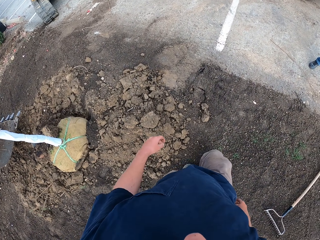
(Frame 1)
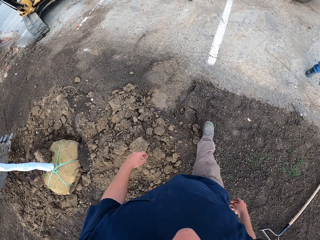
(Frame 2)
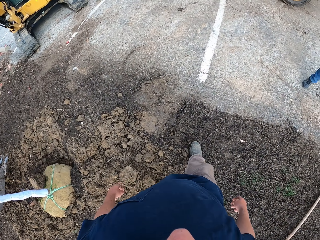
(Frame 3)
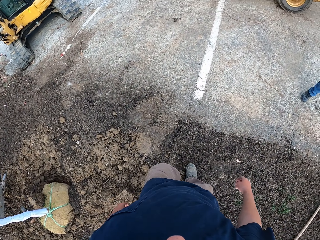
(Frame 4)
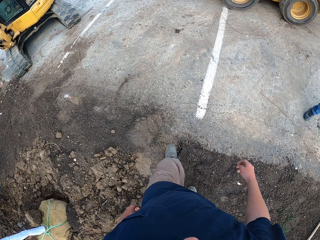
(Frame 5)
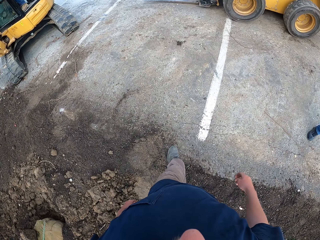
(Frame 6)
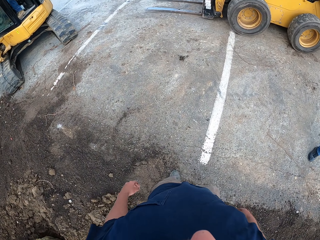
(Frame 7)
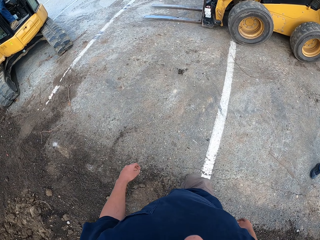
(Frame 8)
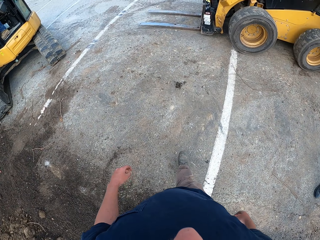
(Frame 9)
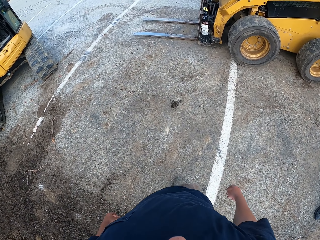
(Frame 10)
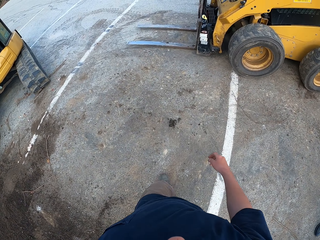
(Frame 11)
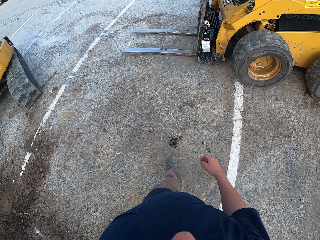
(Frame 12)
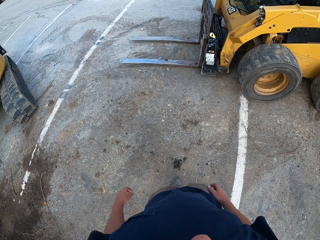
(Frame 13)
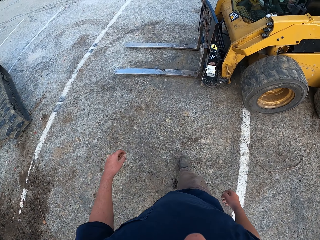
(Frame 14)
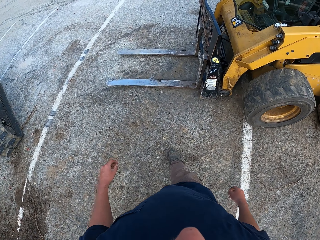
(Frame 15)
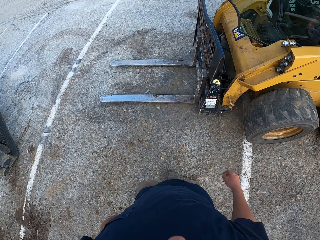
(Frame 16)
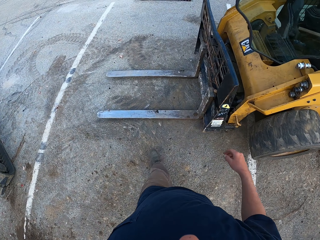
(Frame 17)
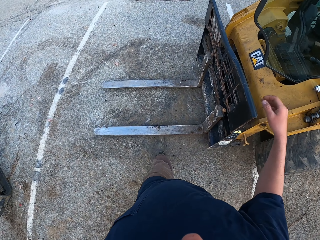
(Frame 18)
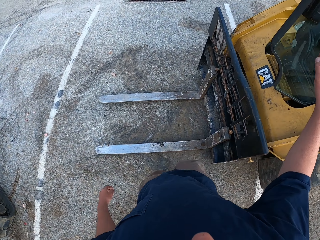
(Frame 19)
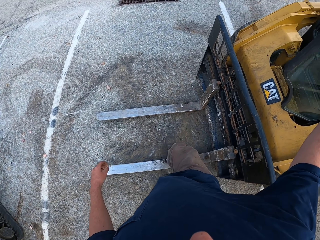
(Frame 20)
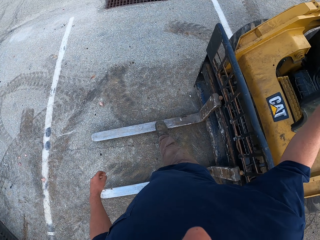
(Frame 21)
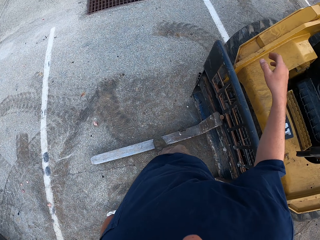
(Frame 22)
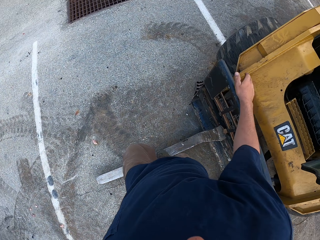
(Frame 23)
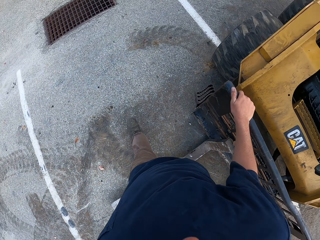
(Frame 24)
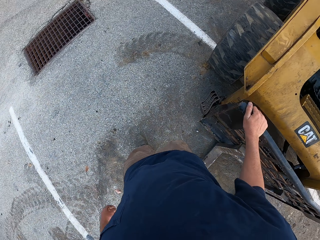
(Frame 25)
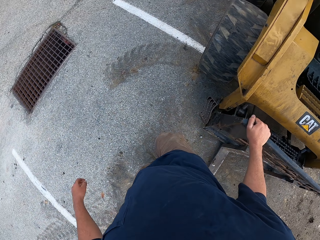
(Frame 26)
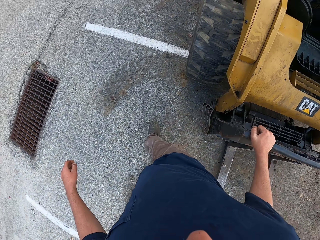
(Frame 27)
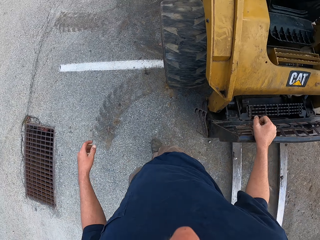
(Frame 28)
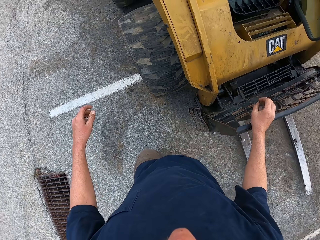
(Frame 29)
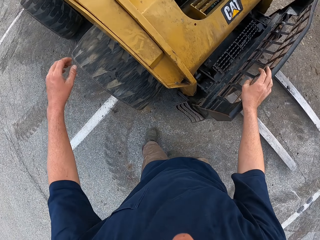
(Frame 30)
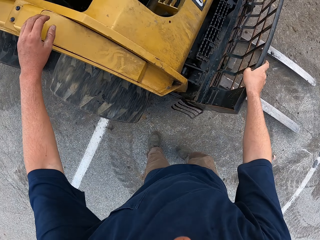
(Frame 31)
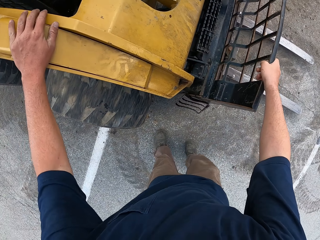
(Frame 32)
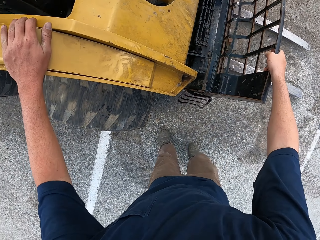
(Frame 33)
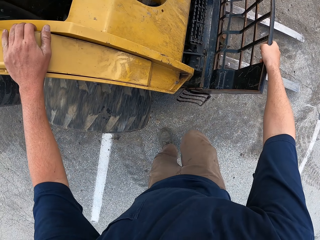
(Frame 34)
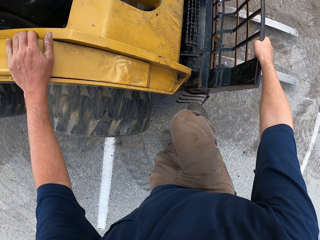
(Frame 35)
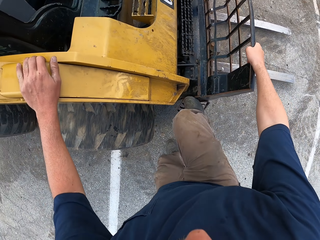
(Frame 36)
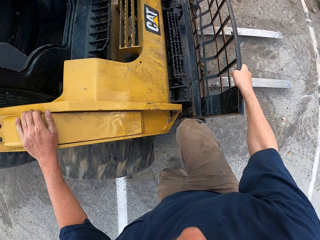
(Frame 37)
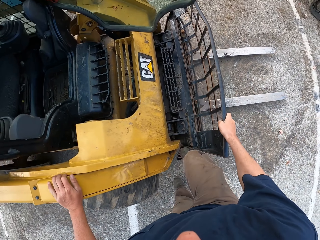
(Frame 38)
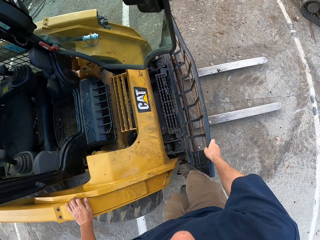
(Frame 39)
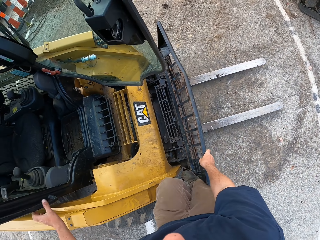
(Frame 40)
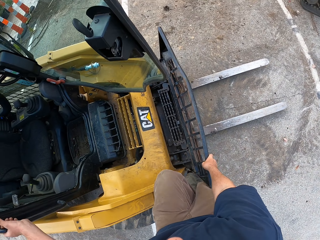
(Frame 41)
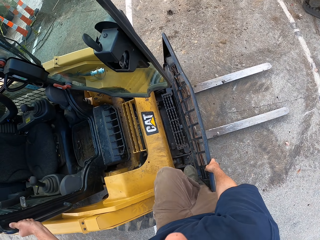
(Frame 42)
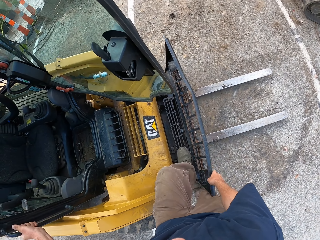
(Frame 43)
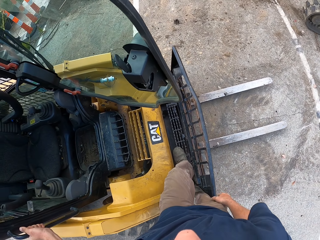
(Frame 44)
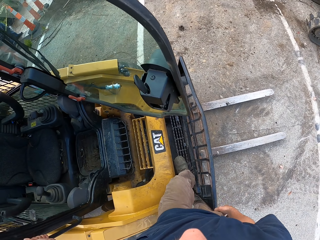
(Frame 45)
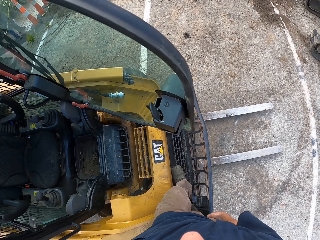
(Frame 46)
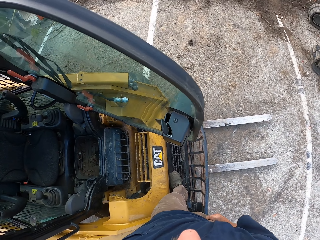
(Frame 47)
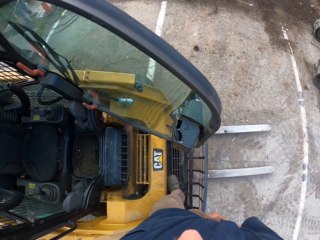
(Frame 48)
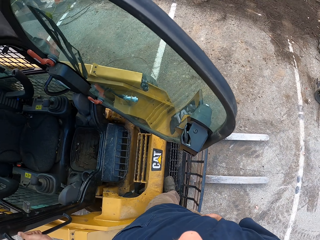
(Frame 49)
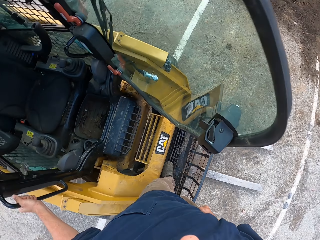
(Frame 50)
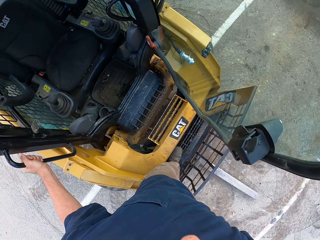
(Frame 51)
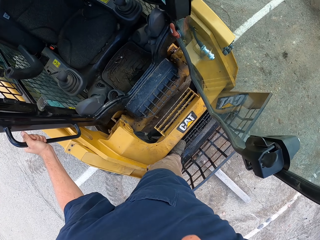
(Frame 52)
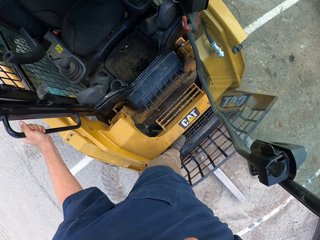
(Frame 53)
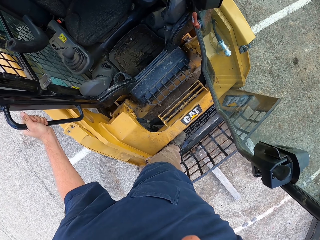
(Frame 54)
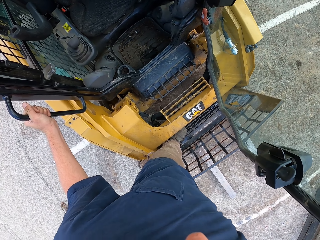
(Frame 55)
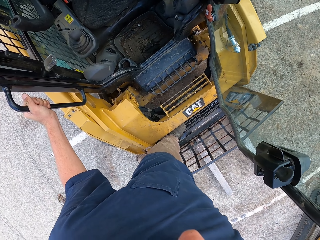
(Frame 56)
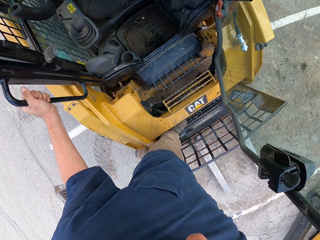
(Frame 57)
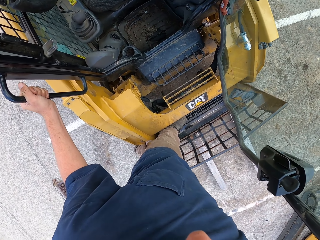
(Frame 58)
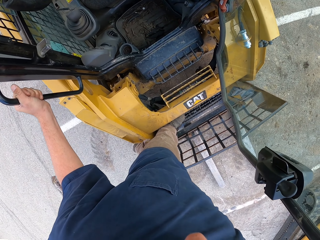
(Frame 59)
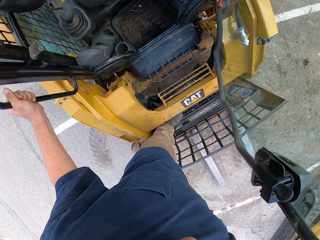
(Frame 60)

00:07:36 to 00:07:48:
The camera wearer walks on the driveway. They hold the forklift tractor. They hold the backrest. They touch the forklift. They board the forklift tractor. They touch the pants.

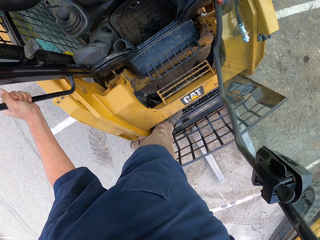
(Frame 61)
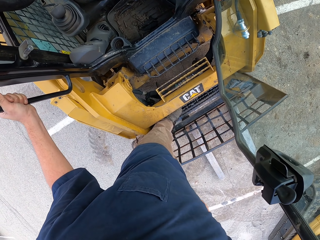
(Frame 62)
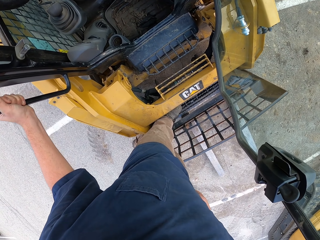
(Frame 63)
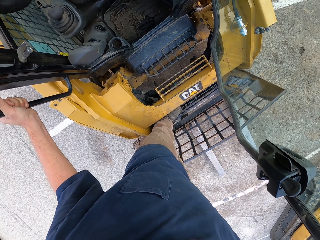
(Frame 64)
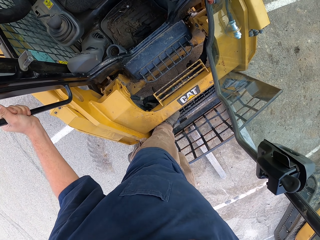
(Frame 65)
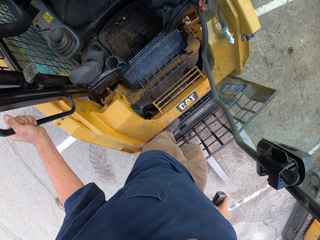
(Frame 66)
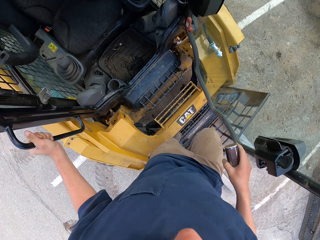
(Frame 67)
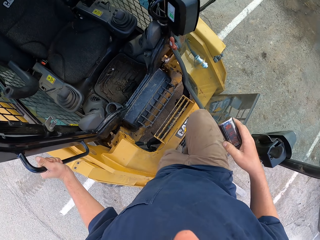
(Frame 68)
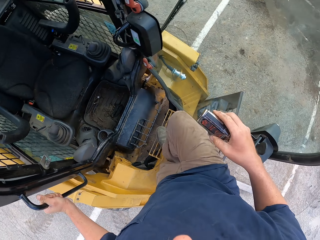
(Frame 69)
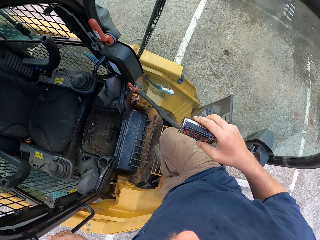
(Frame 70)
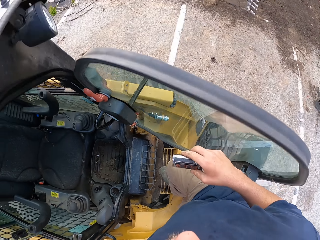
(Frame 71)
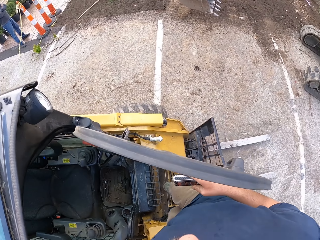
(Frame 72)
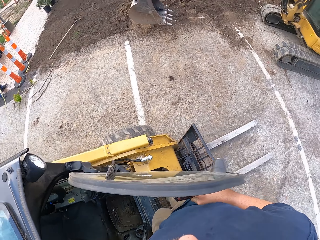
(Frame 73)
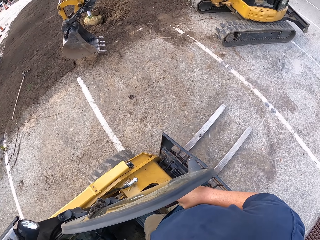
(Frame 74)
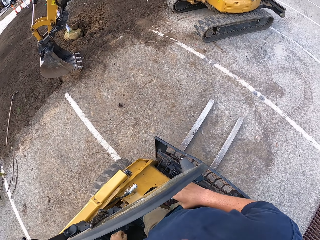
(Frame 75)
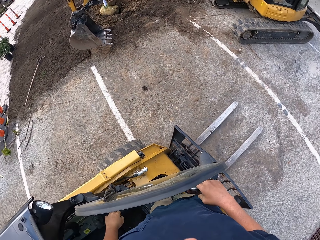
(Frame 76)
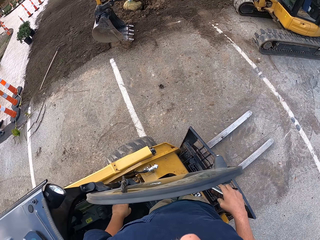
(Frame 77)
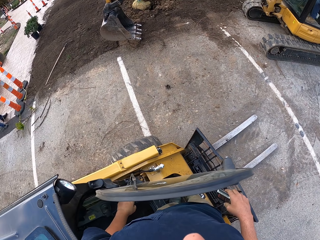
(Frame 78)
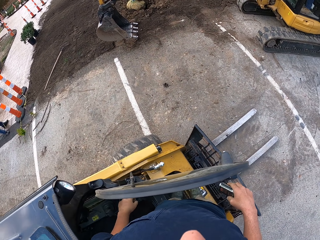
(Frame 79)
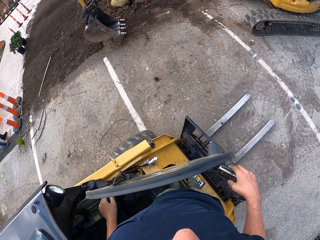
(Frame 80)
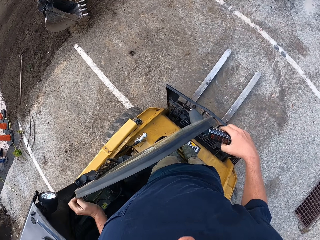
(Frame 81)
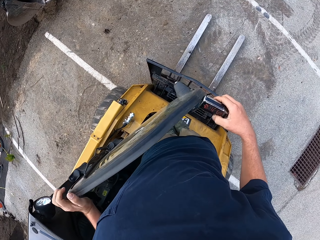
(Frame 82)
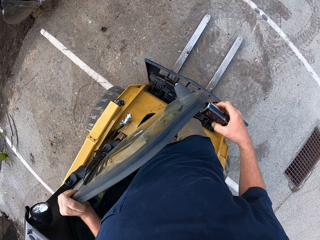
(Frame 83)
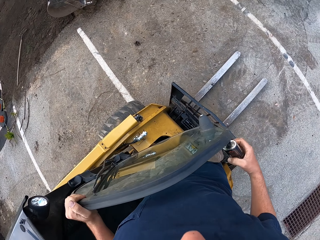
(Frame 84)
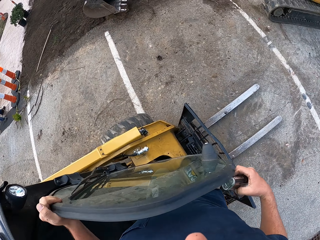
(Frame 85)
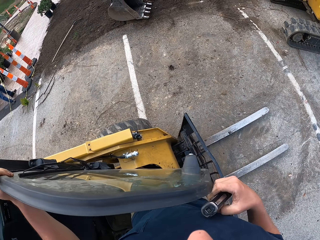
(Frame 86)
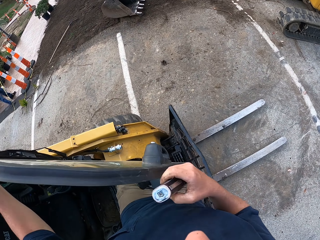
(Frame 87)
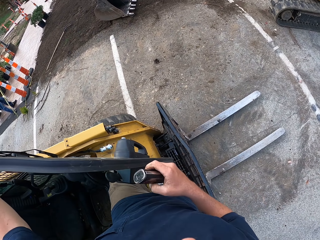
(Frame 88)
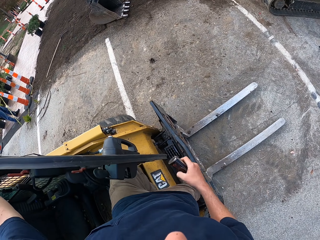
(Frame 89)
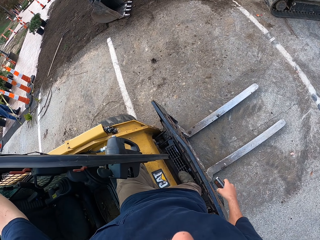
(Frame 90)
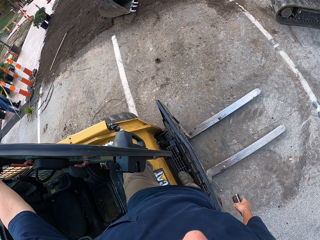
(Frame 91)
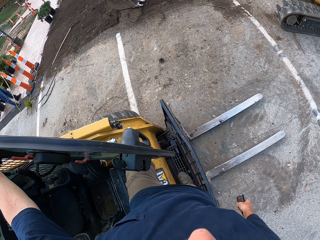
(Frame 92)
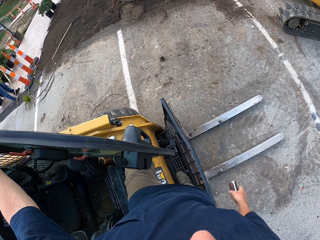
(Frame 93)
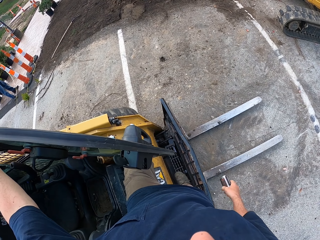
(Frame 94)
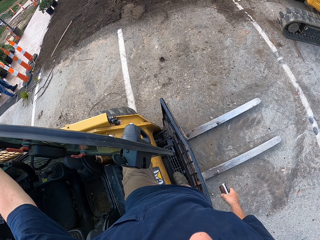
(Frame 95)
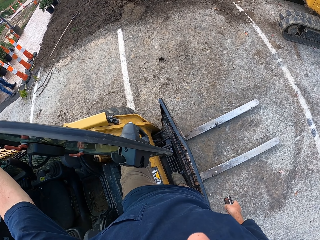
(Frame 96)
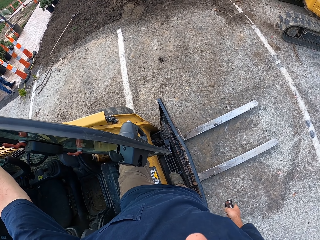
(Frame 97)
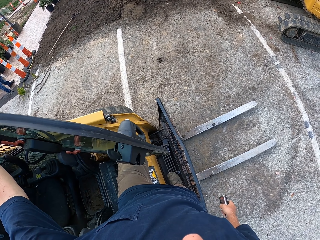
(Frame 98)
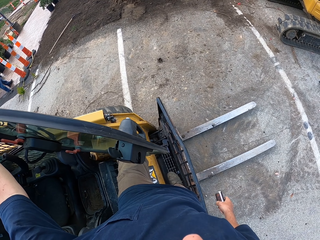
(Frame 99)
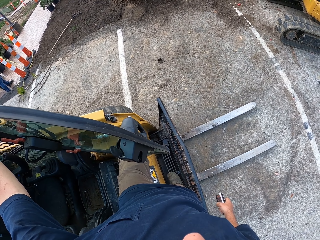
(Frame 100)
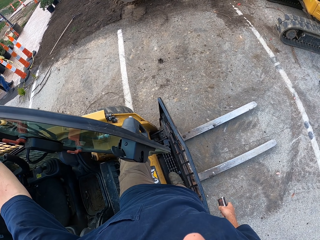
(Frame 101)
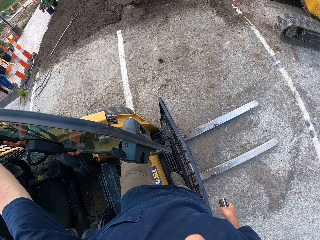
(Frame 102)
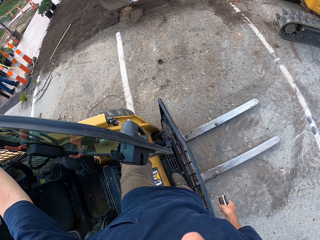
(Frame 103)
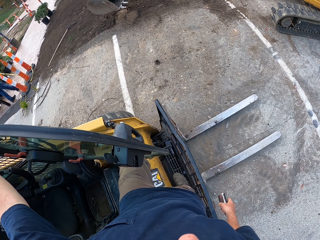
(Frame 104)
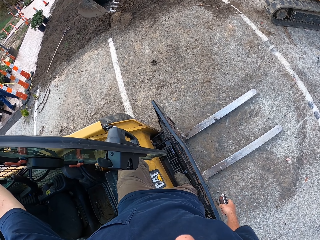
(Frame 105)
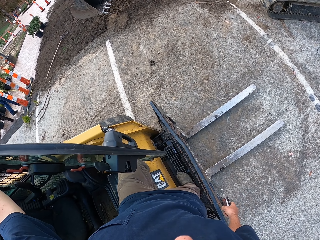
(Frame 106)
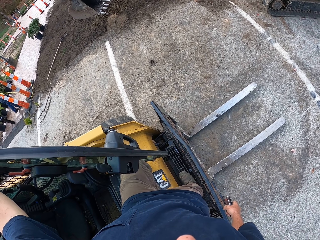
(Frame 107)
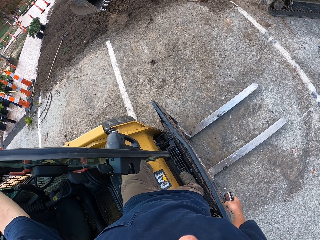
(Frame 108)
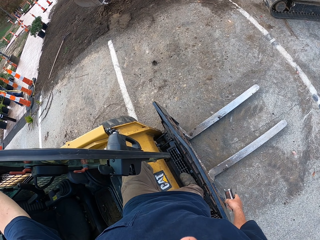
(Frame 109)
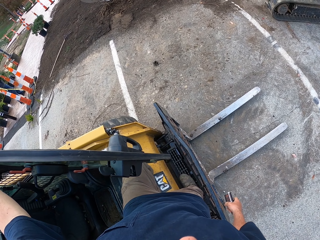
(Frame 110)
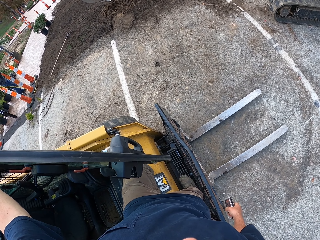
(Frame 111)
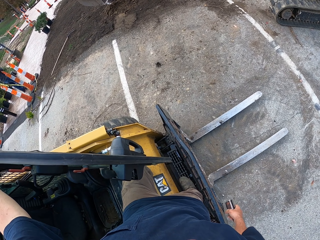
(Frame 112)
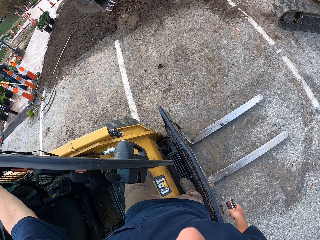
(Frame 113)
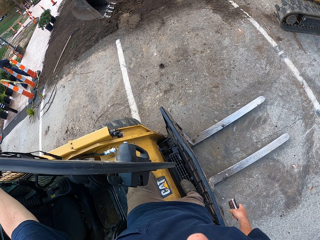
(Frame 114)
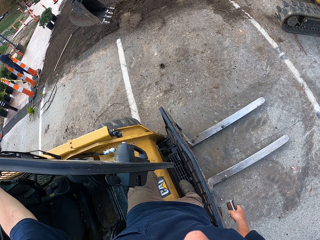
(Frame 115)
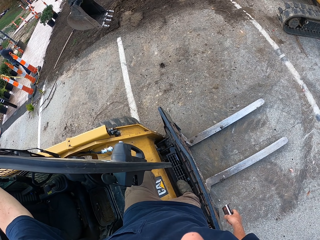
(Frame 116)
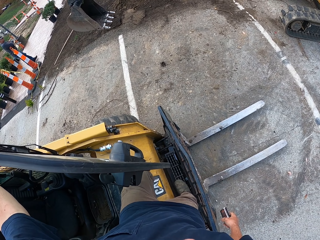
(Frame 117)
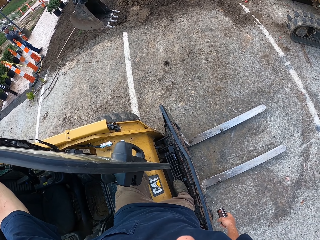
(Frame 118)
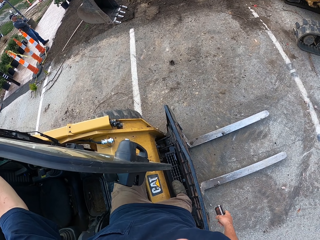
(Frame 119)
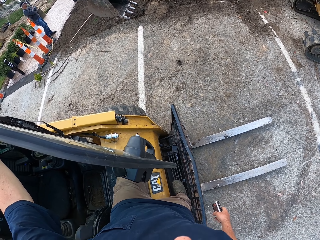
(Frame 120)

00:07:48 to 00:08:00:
The camera wearer holds the vape with the right hand. They look around. They move on the forklift tractor. They look around.
